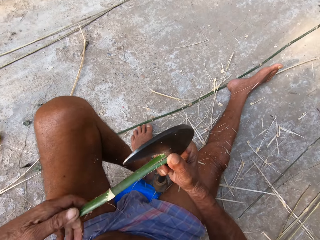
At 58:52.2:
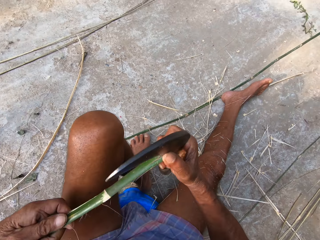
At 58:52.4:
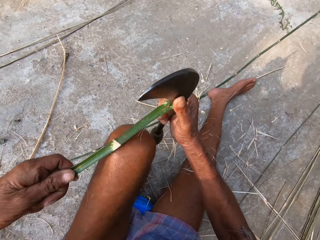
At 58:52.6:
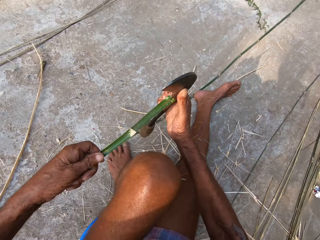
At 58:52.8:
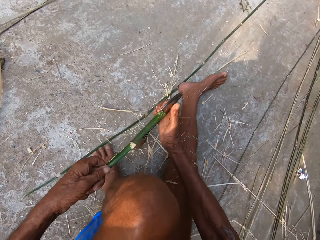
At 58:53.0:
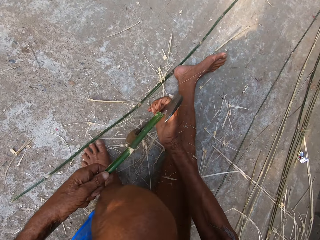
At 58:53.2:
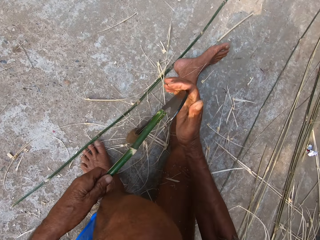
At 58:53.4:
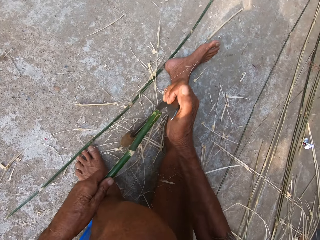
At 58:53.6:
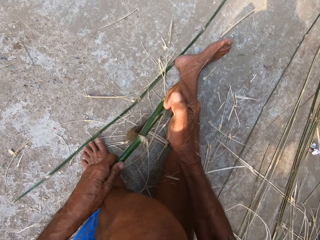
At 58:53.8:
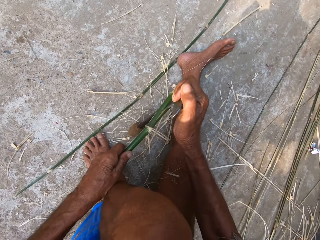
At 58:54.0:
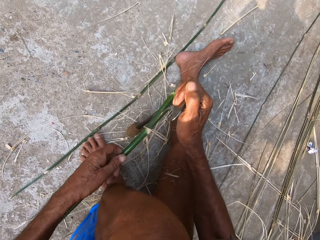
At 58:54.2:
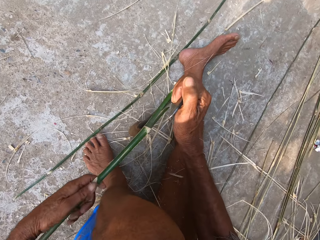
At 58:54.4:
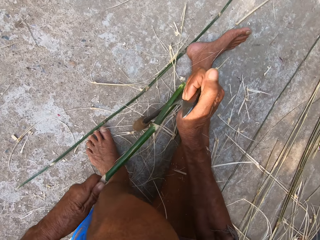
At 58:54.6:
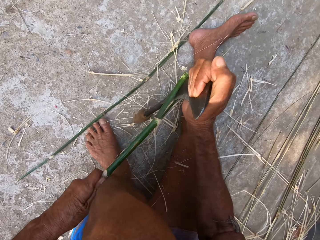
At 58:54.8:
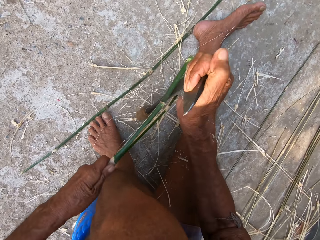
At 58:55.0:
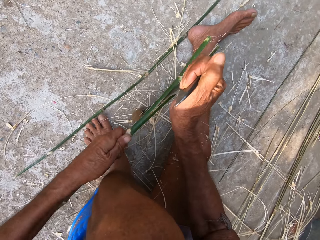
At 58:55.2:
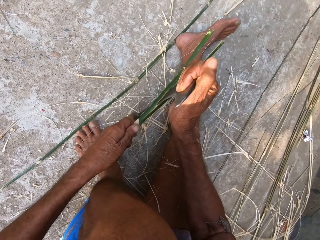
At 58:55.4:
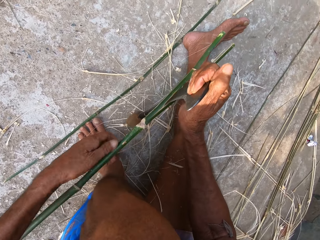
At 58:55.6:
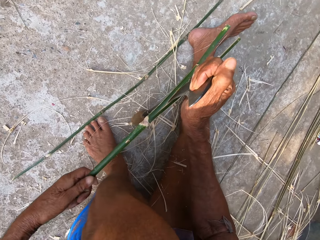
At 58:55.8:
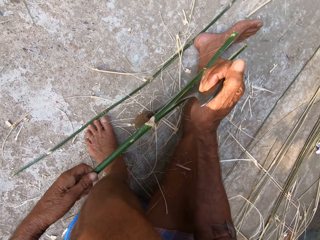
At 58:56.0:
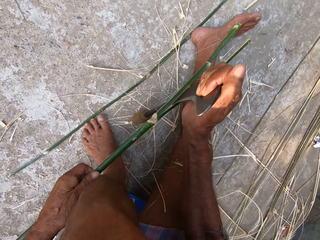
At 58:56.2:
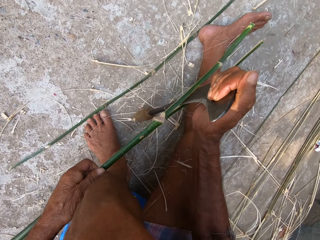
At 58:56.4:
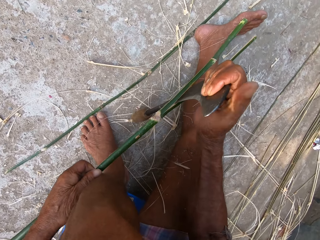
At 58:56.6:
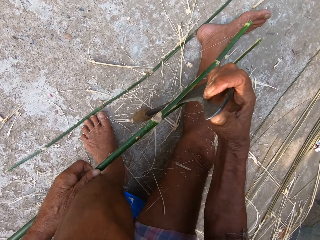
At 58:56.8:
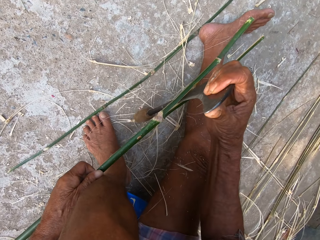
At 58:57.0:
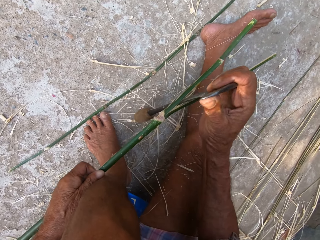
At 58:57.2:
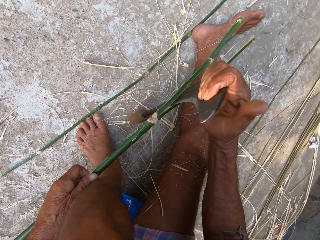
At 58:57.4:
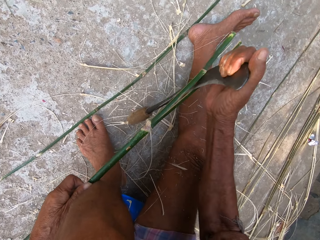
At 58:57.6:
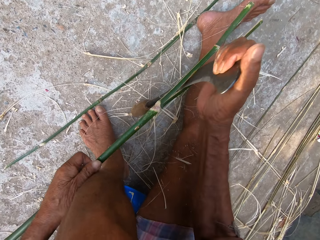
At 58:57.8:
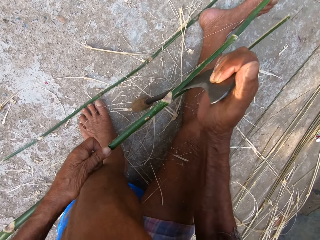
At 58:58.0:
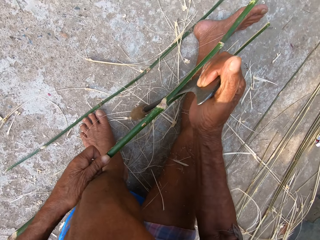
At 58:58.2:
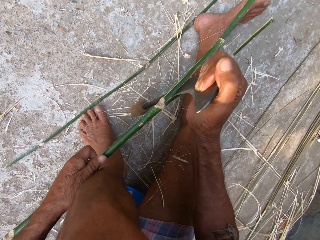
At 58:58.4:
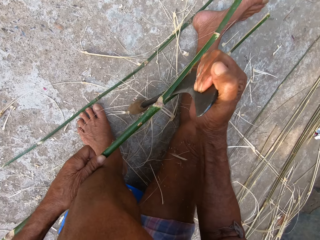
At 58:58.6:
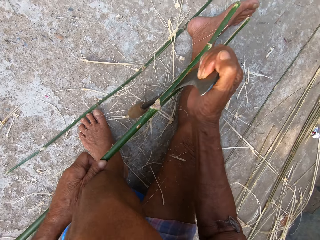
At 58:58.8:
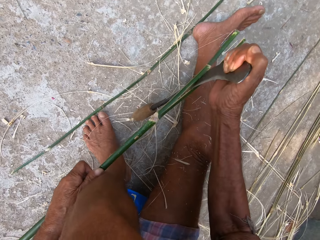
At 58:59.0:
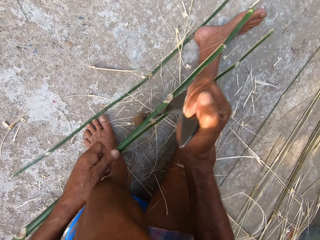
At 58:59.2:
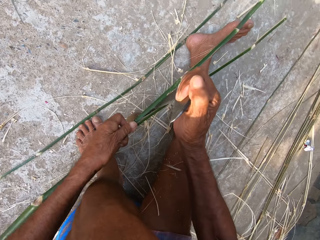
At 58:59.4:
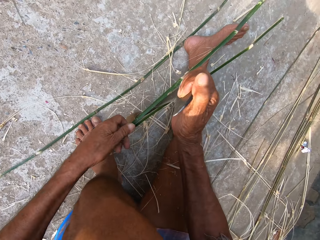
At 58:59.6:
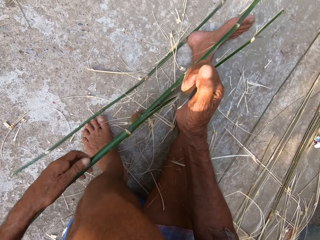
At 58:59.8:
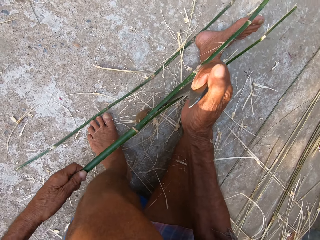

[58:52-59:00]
The camera wearer holds the sickle down. They cut the stick into two parts.

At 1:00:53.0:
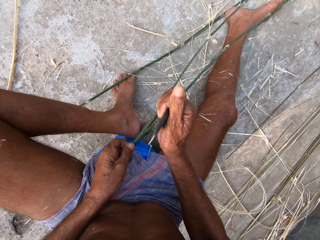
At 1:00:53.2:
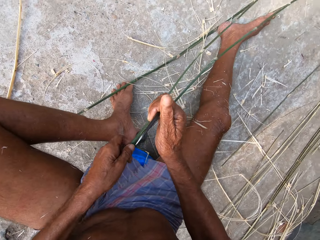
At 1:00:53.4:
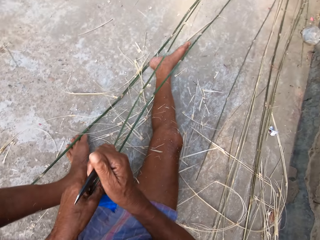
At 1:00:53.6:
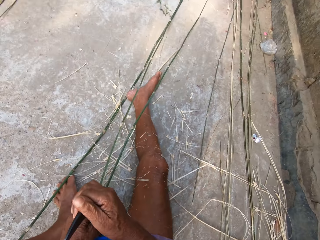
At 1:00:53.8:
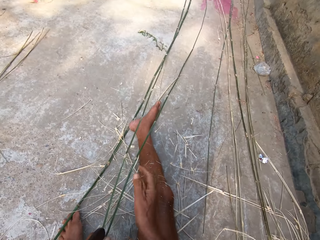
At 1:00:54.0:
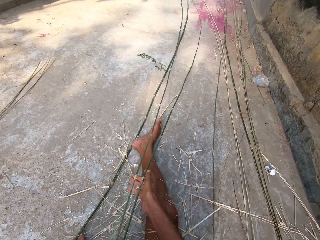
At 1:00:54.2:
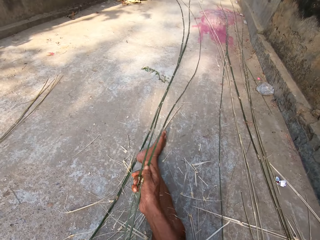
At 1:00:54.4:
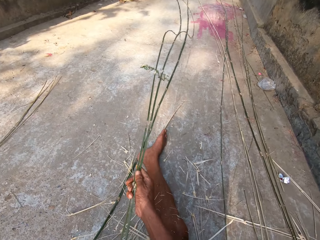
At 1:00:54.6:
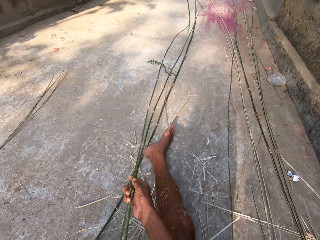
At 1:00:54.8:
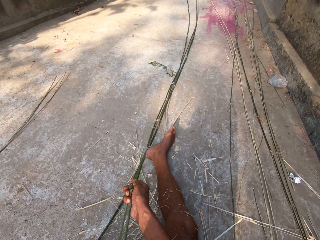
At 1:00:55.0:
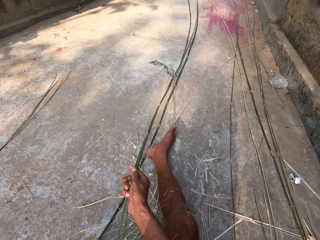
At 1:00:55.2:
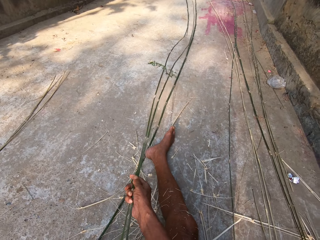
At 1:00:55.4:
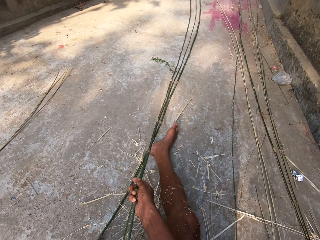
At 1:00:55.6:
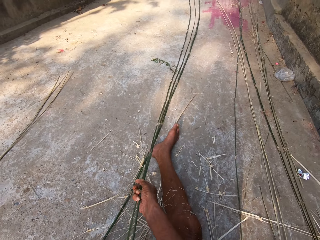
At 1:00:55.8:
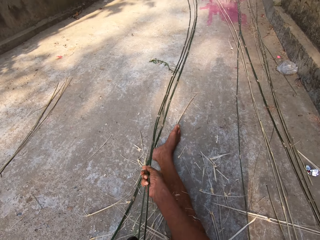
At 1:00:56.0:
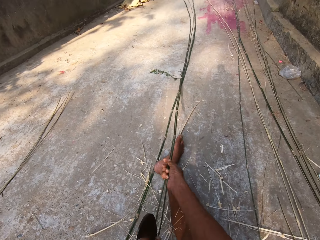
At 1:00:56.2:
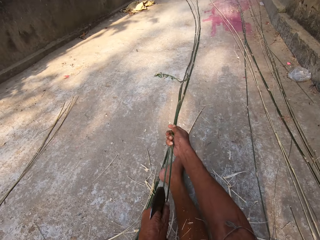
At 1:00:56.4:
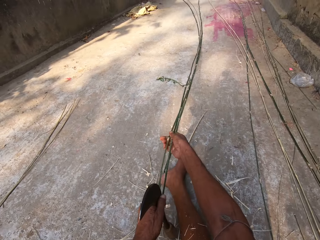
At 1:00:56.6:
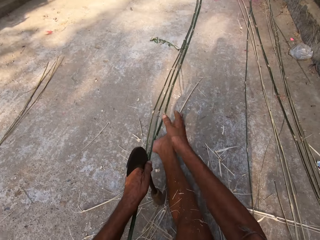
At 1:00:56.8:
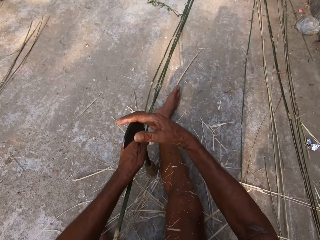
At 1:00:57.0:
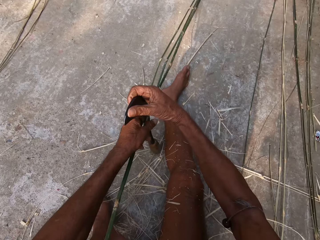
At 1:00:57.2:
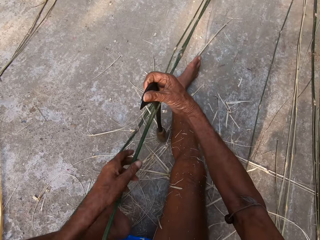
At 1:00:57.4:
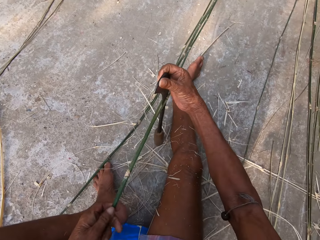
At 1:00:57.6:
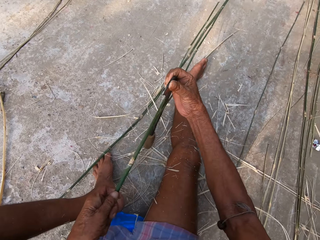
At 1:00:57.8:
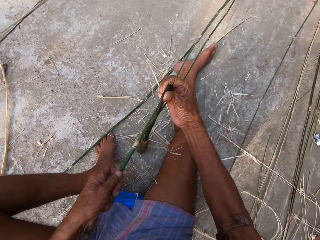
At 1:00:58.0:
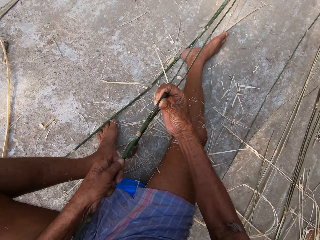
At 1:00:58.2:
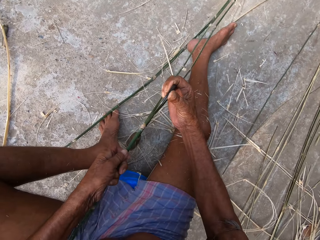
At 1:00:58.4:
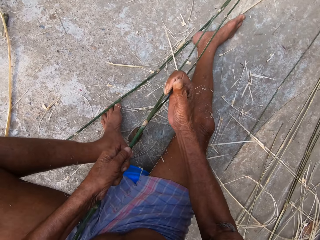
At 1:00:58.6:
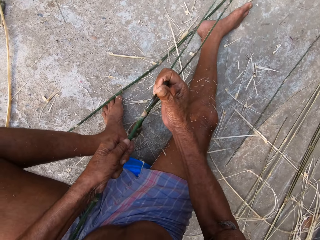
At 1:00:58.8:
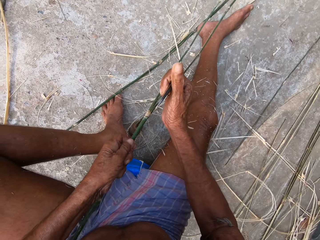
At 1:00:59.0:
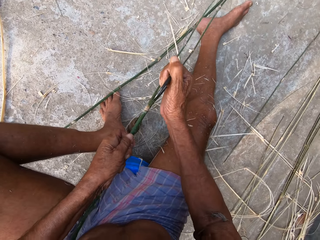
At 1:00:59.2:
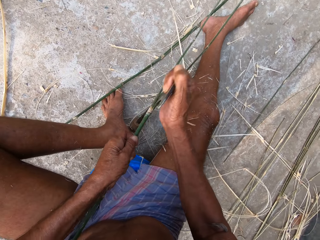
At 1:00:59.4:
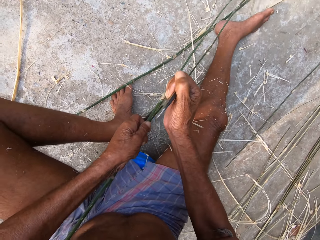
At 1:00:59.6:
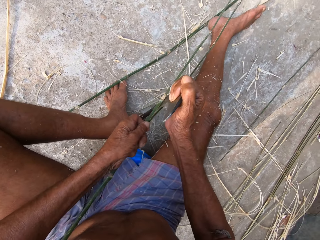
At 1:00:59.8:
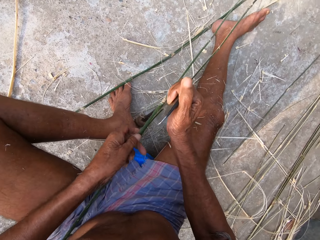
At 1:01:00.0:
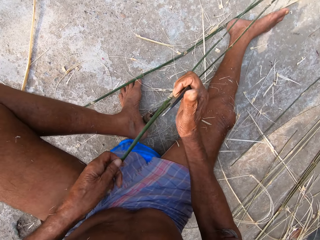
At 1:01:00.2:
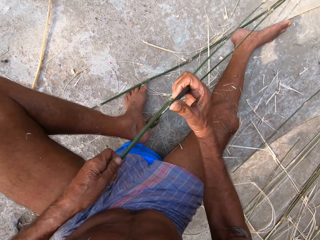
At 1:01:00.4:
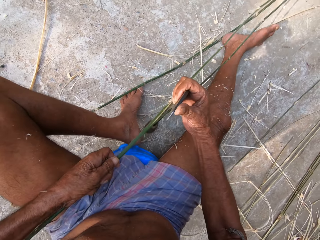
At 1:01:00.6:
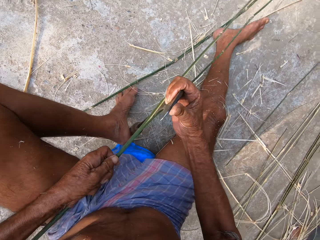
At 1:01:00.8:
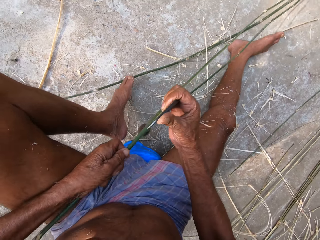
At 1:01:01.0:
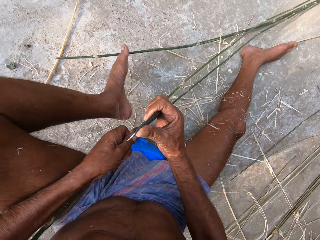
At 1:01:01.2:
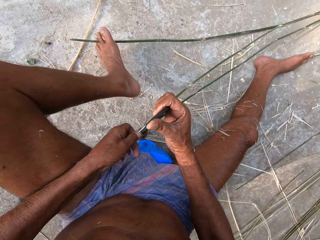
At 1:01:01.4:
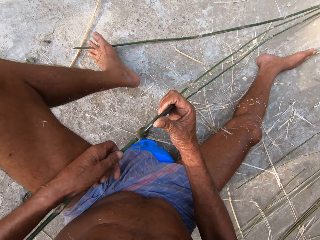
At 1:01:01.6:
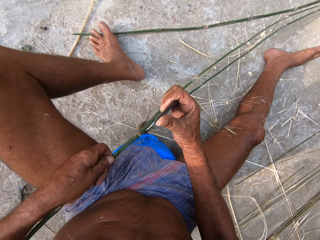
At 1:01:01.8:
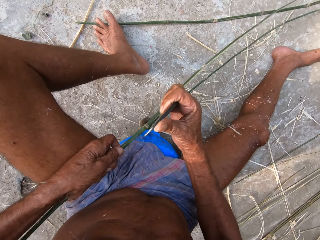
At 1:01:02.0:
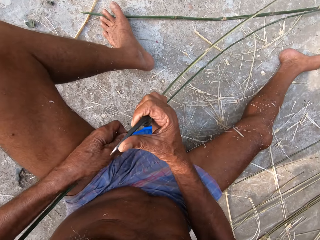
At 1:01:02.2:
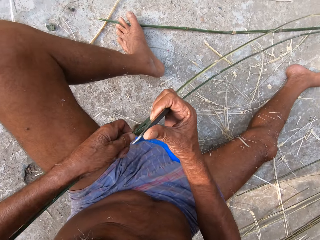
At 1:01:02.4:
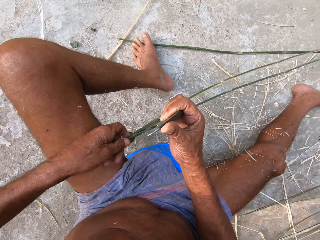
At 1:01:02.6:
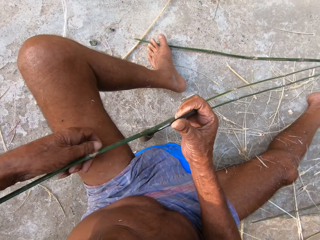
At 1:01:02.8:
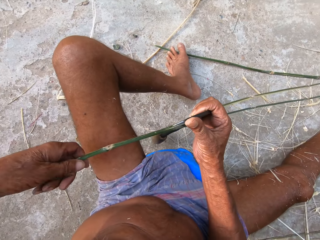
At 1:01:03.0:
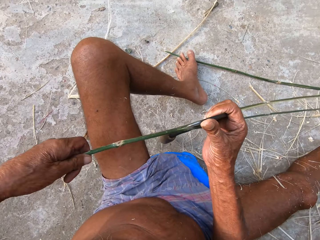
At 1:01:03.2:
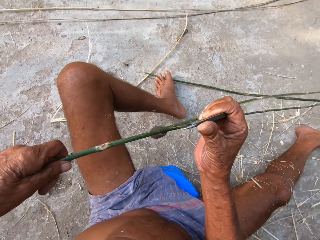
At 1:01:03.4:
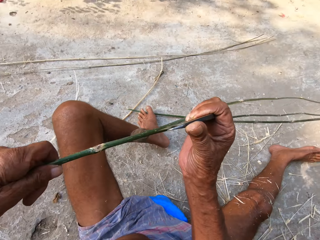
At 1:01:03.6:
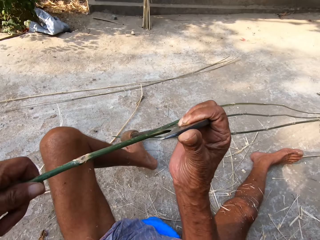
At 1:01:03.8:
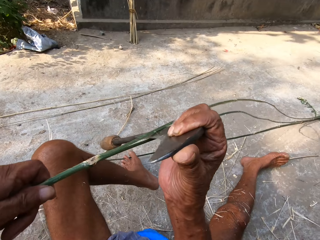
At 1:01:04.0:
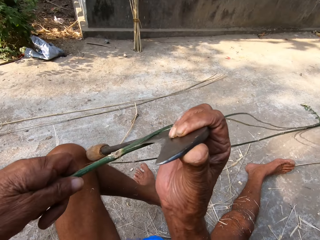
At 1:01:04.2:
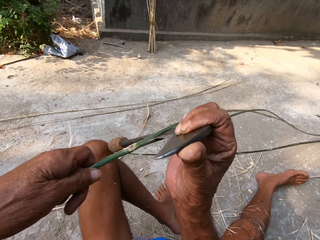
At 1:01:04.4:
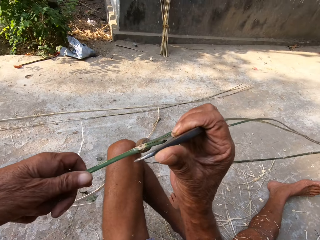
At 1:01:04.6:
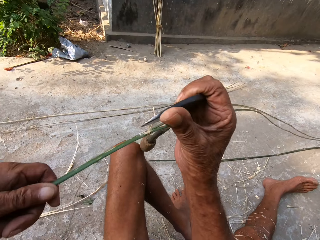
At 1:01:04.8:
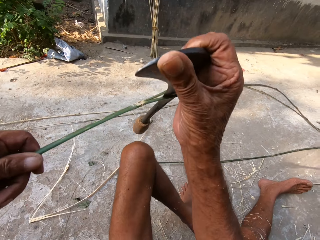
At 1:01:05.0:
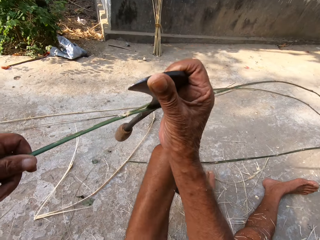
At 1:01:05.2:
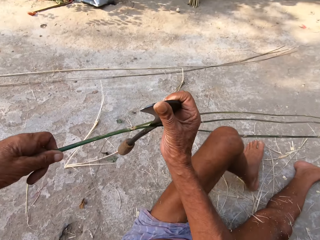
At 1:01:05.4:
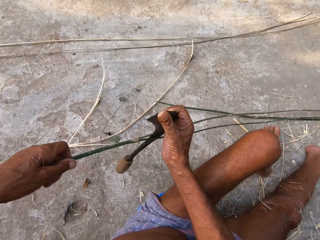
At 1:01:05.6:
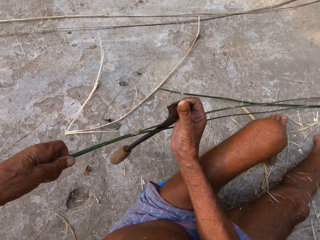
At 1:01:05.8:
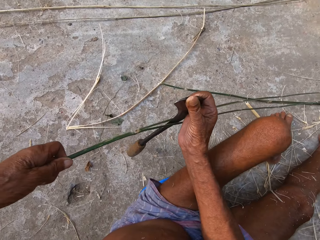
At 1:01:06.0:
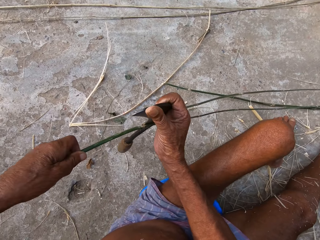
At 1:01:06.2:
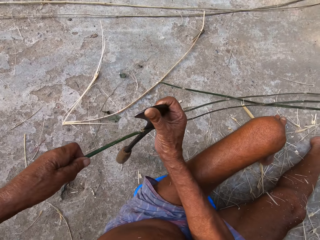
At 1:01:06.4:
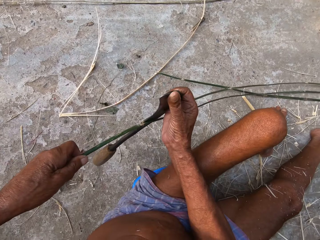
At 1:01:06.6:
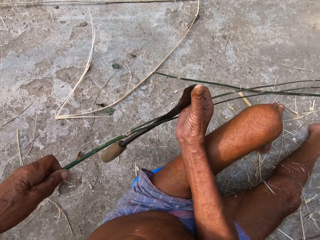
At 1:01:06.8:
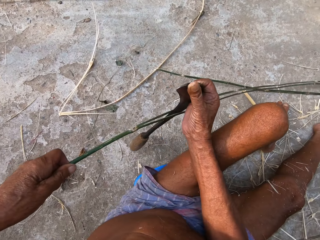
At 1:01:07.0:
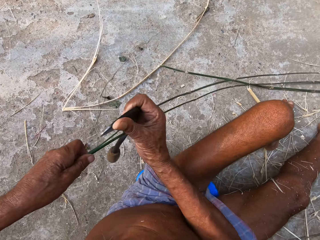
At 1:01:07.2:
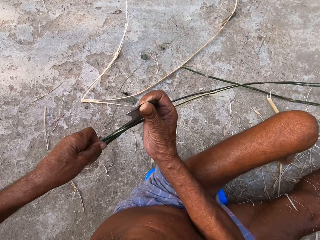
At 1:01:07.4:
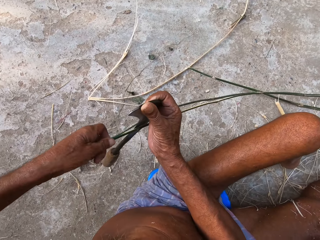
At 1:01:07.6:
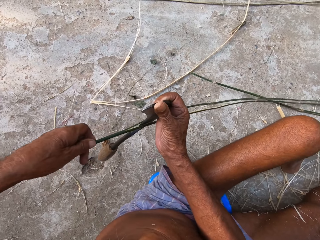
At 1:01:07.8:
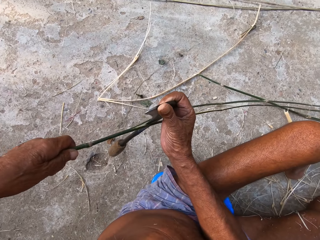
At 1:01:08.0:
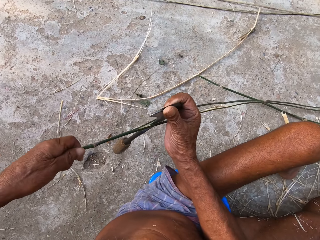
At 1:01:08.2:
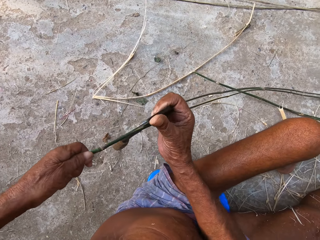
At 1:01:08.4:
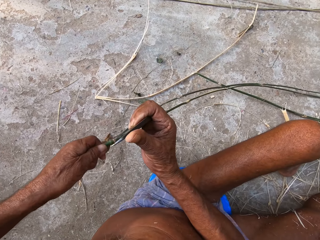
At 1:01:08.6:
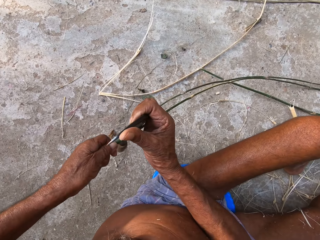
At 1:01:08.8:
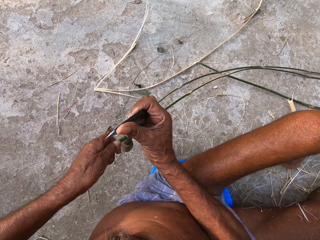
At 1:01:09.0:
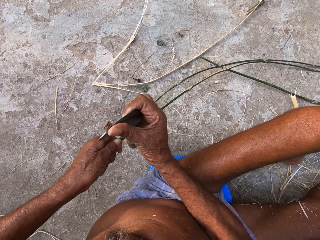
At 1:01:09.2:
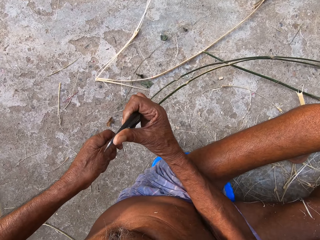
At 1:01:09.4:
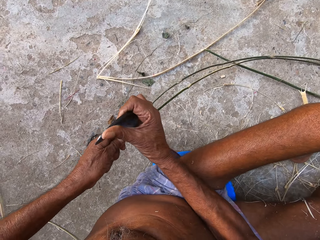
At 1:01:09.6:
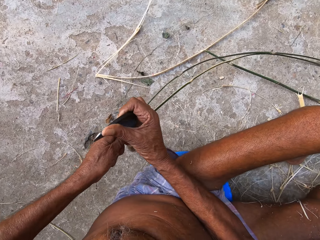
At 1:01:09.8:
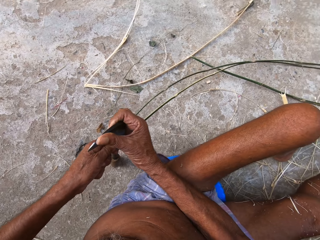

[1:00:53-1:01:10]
The camera wearer pushes the stick. They cut the stick into two parts. They hold the stick up. They cut the stick into two parts.
